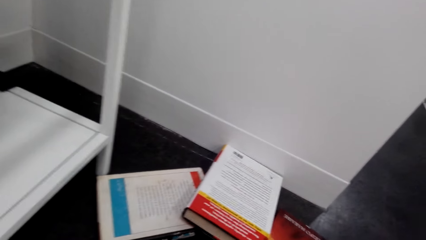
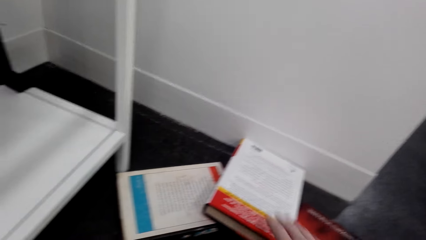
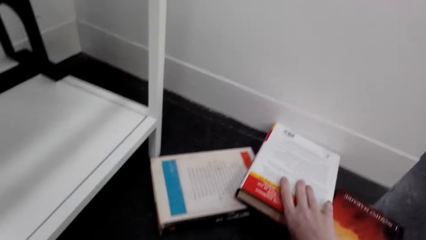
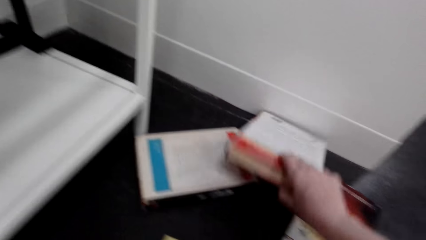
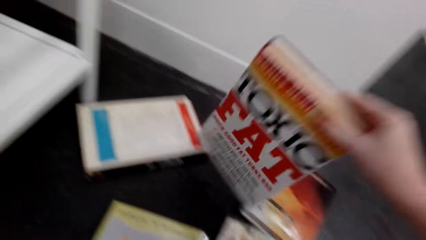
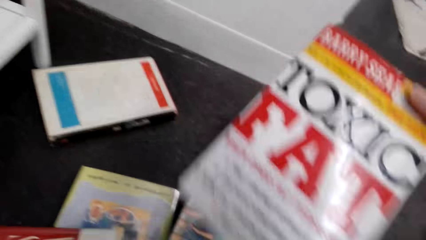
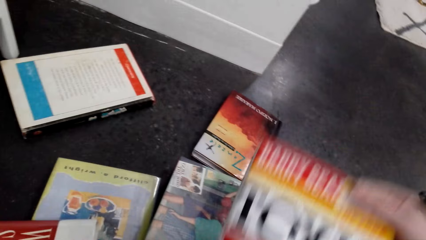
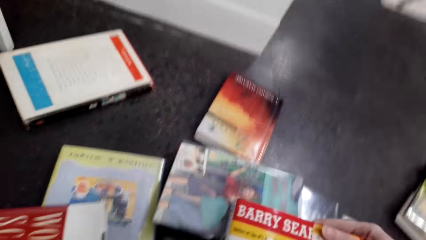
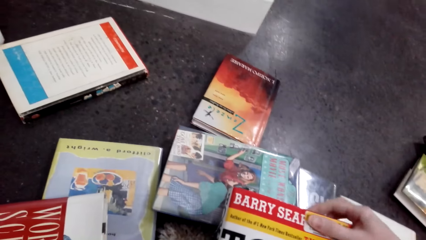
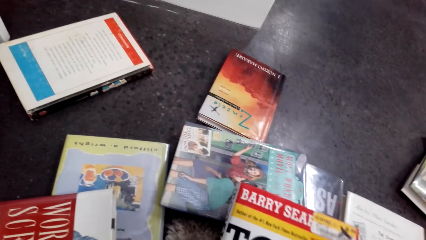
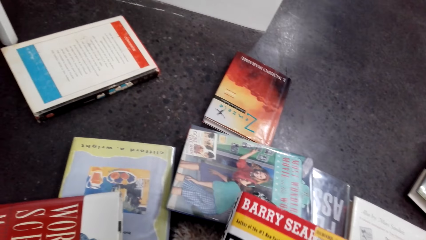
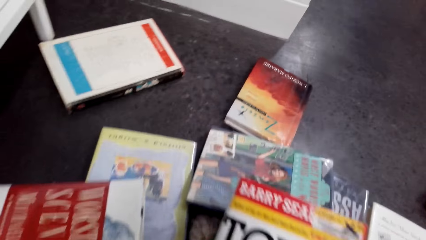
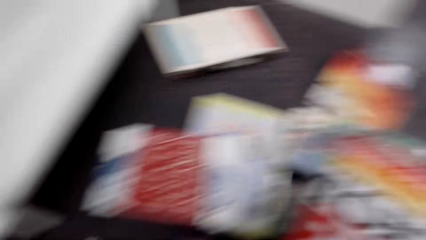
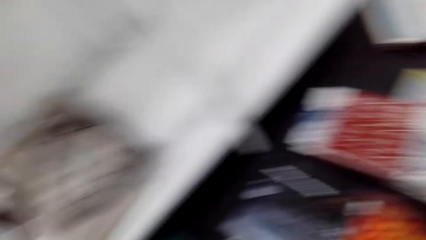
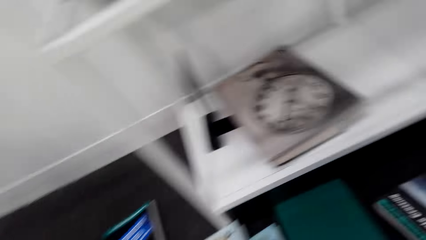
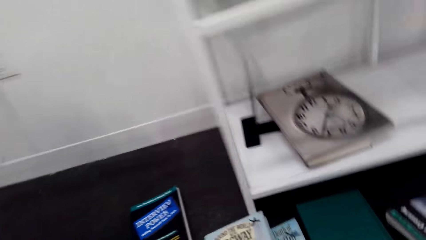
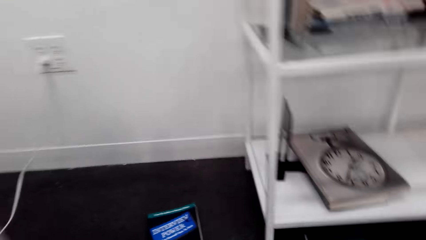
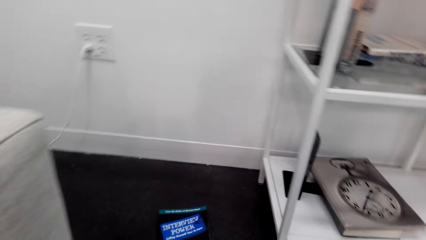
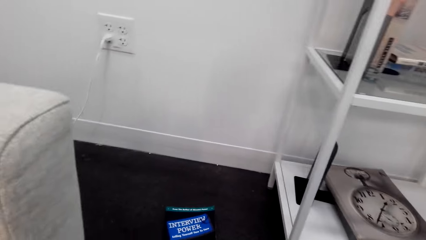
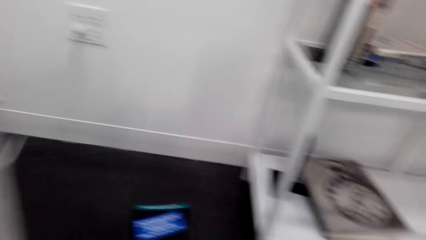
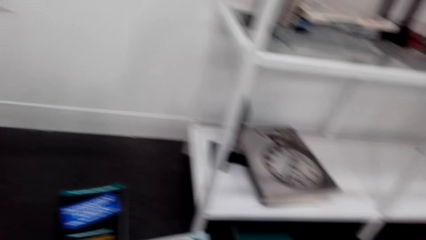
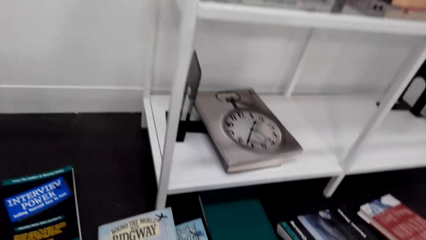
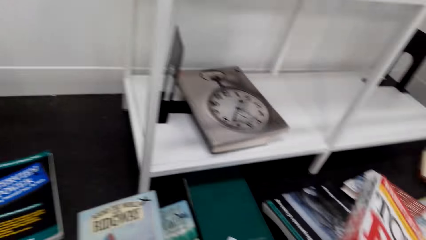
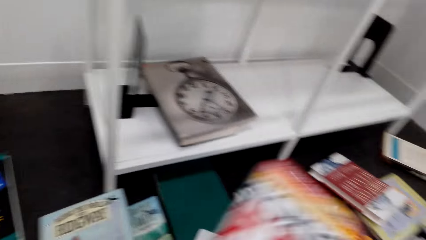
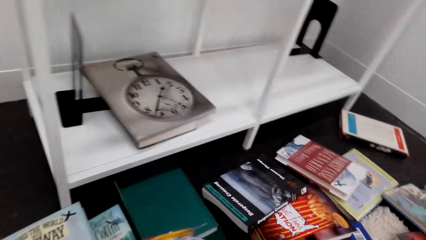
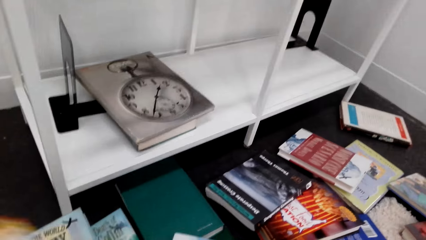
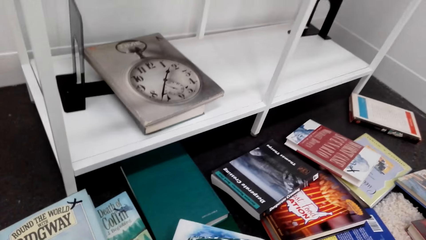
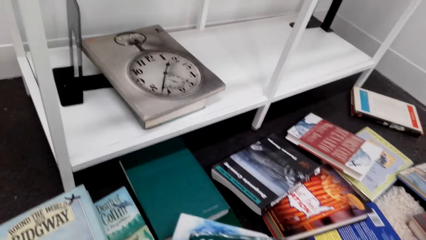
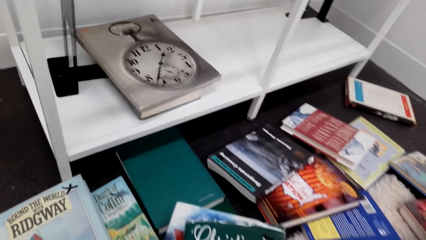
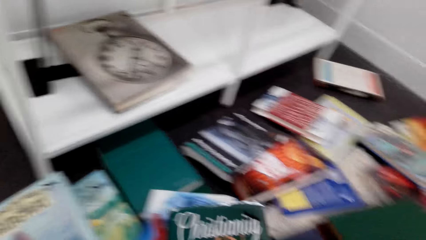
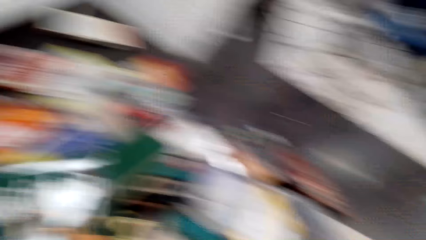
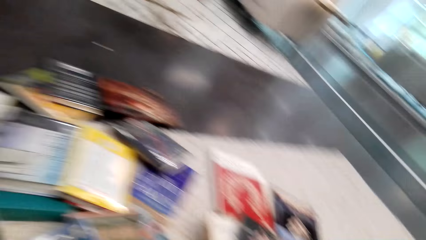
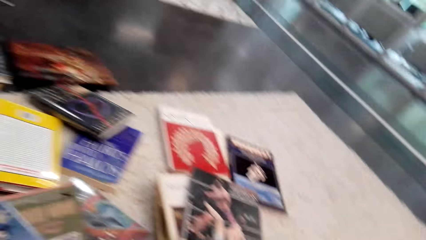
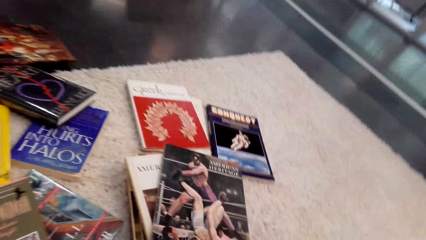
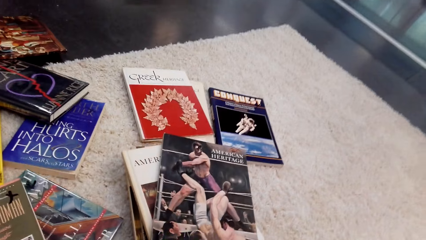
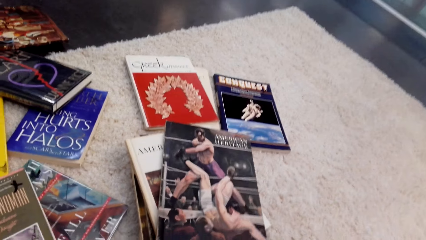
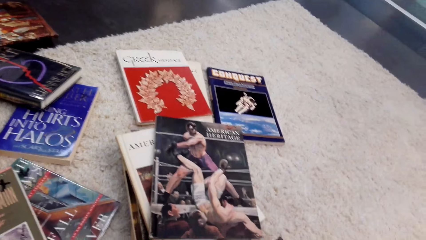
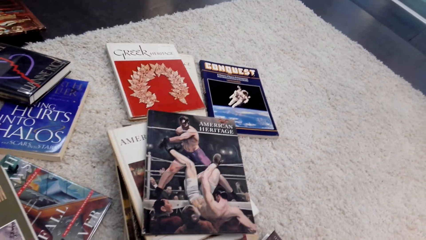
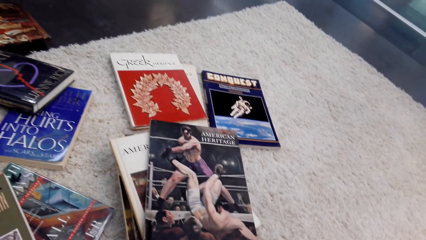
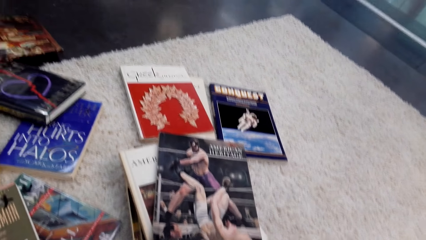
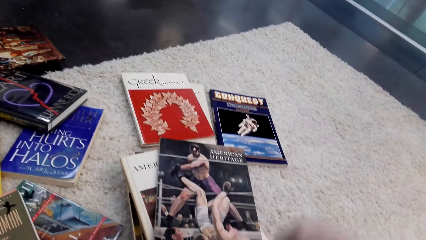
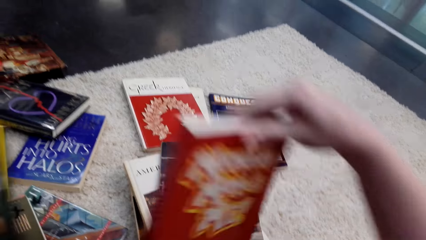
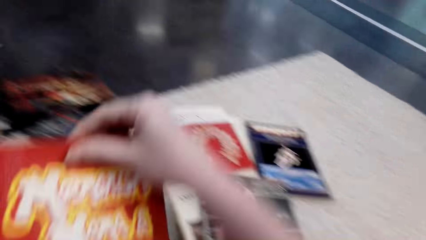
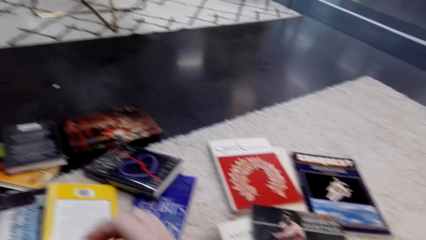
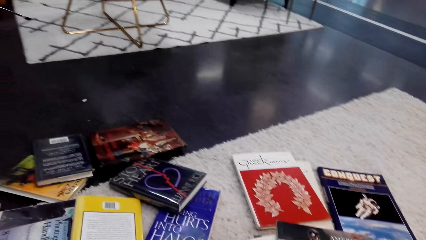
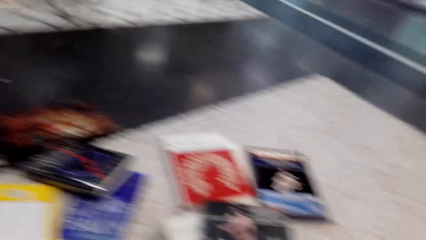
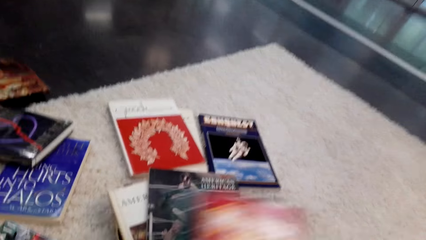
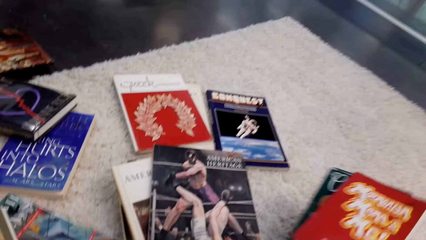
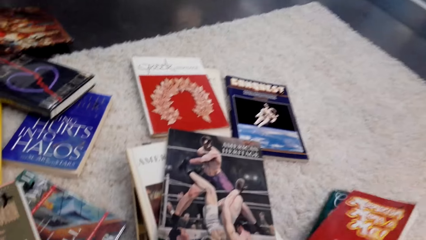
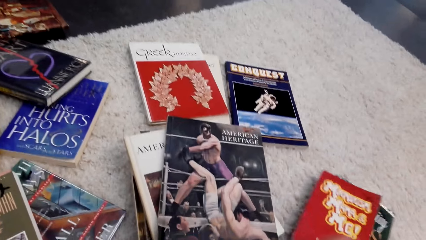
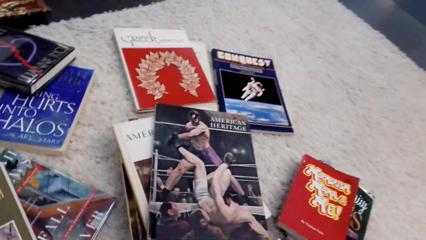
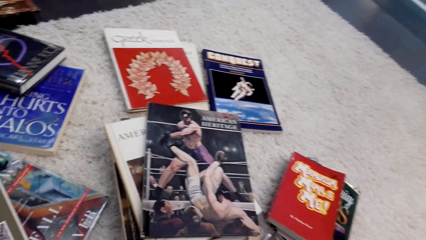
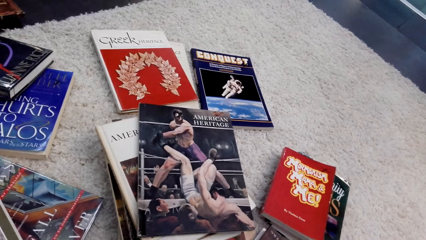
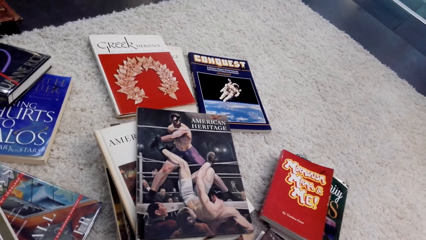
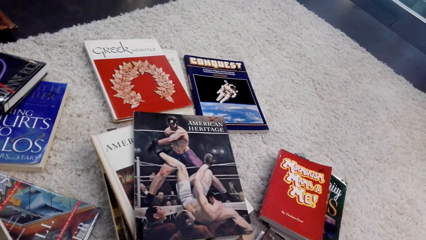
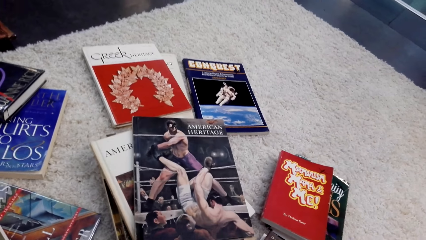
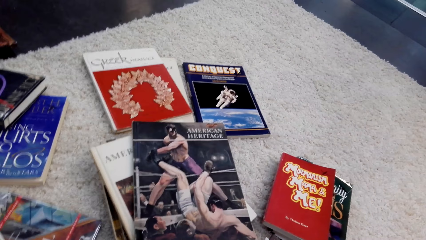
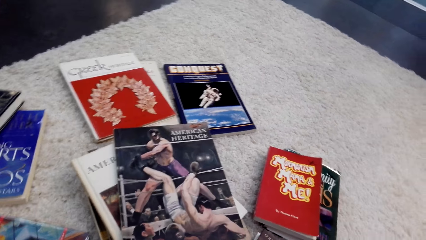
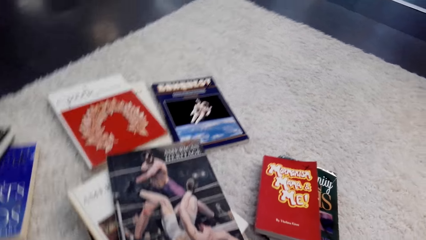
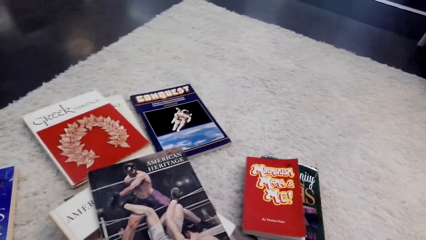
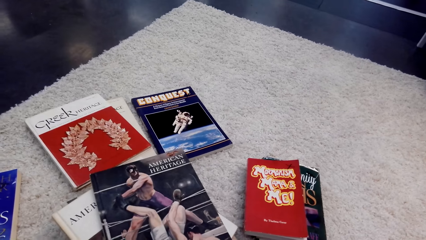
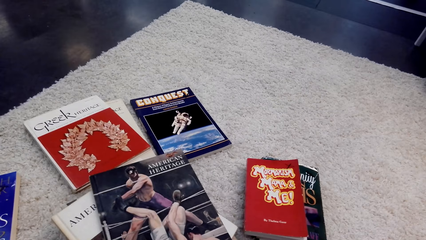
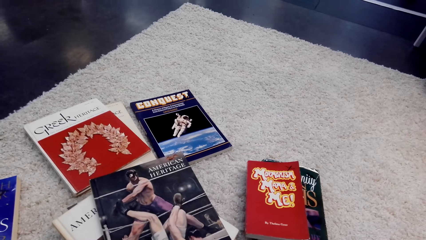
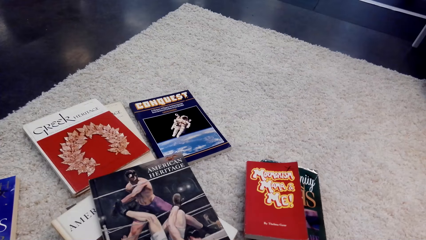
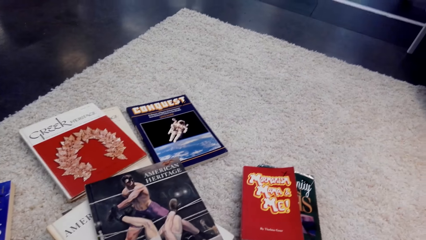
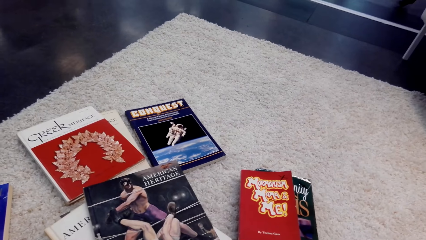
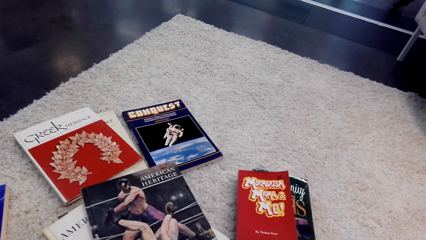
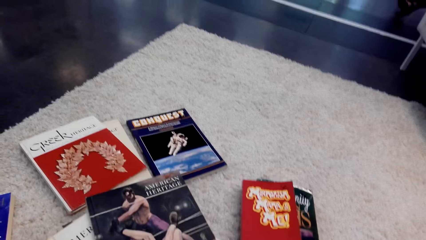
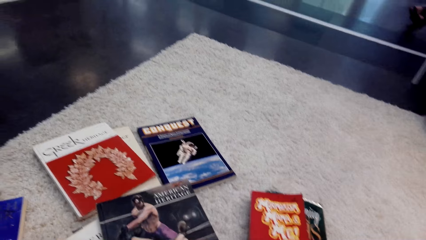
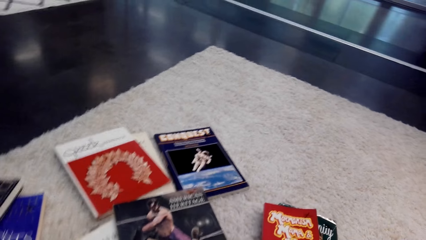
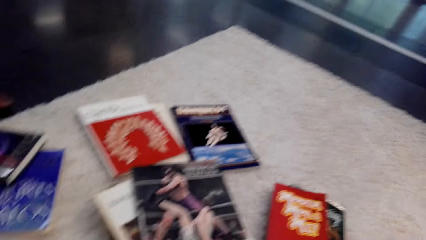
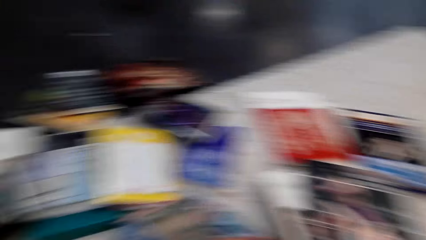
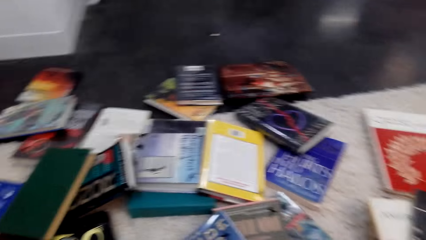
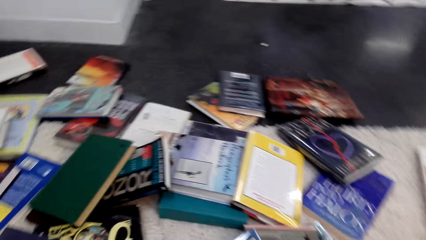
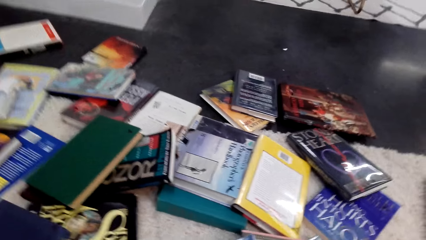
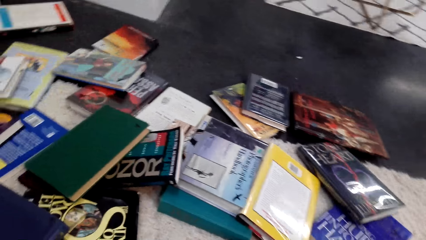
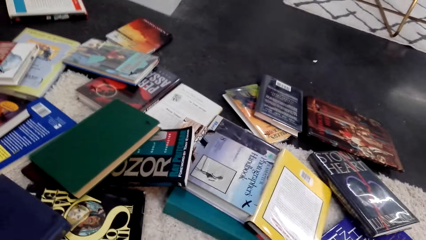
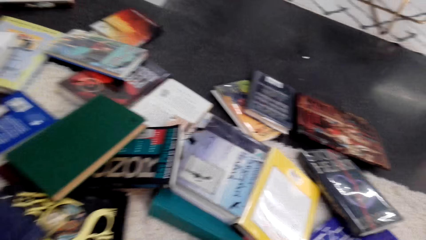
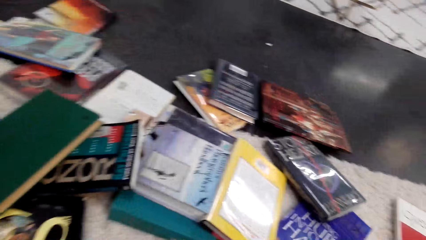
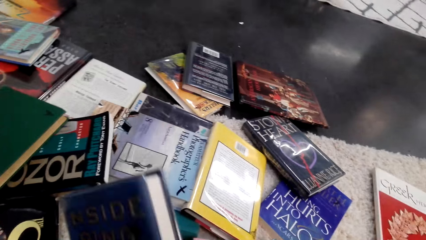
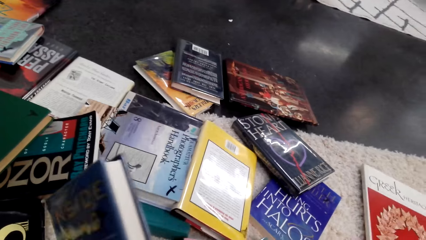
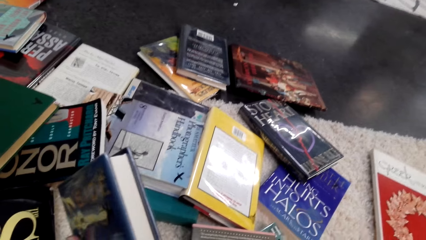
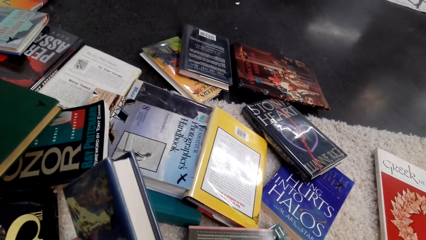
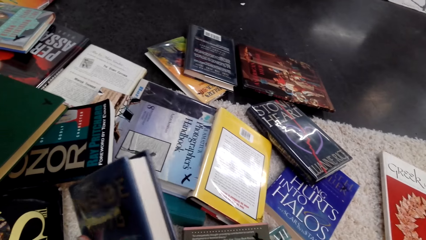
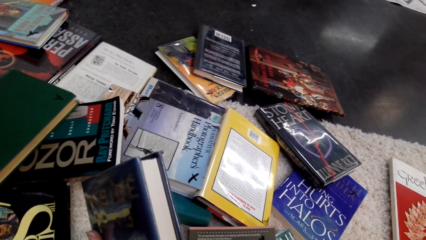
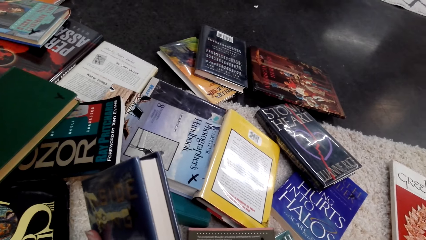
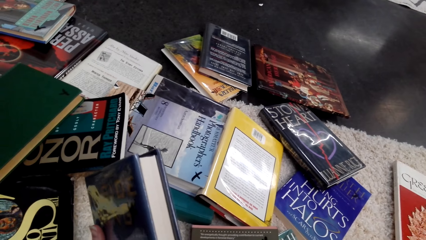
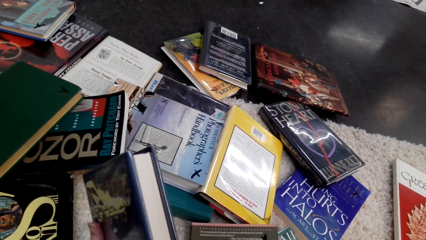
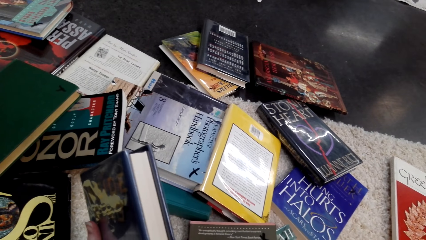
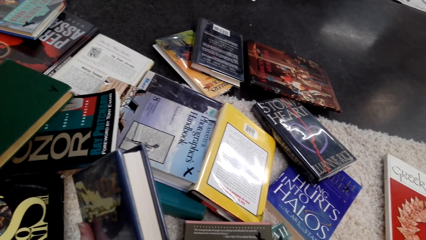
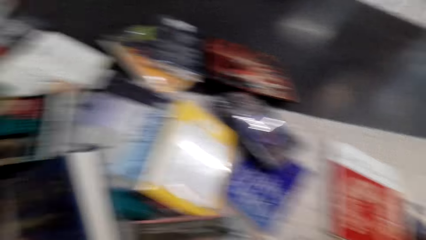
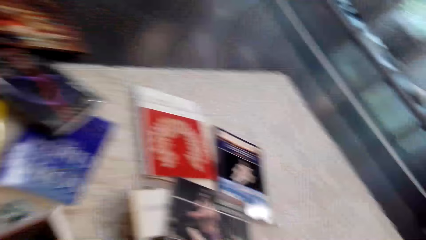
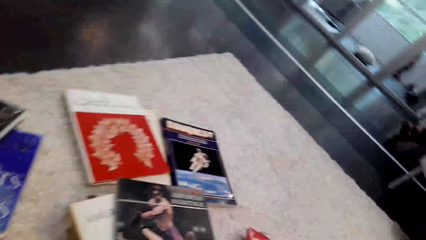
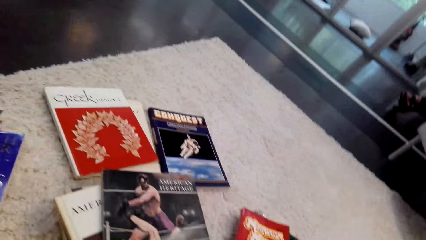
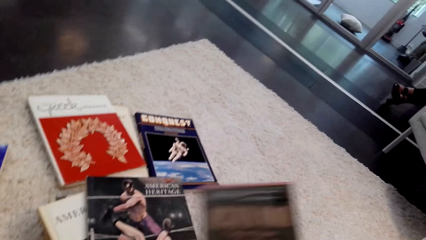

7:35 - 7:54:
The camera wearer picks up the book from the floor. They arrange the books. They put the books on the floor. They hold a book. They check the books.
